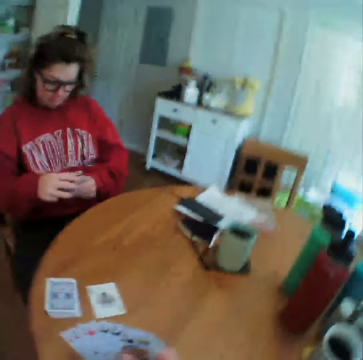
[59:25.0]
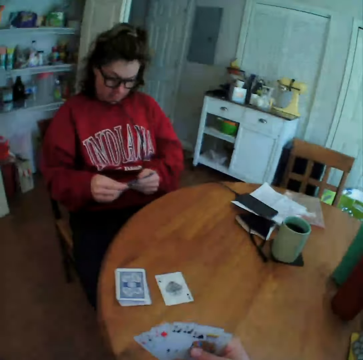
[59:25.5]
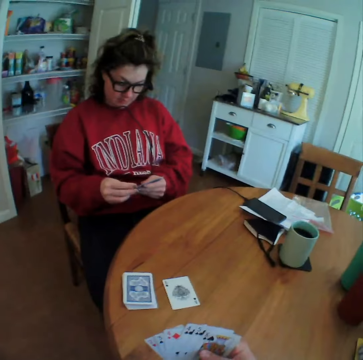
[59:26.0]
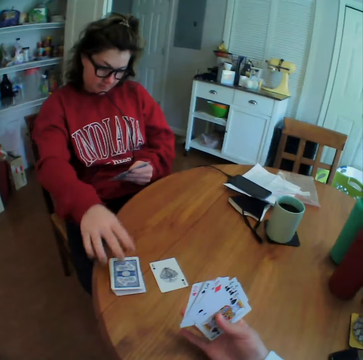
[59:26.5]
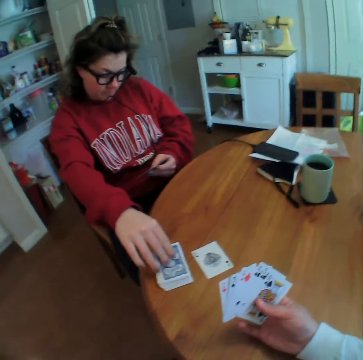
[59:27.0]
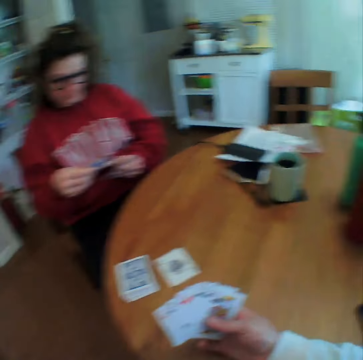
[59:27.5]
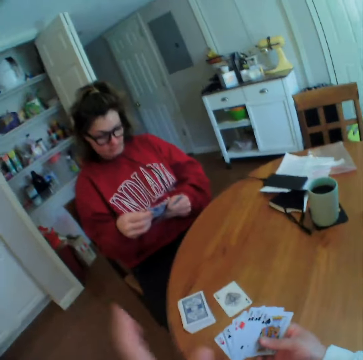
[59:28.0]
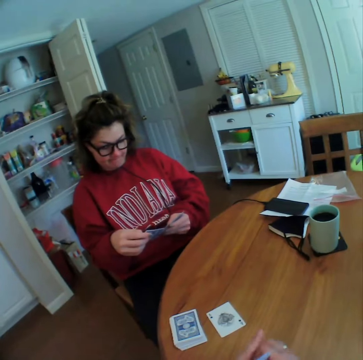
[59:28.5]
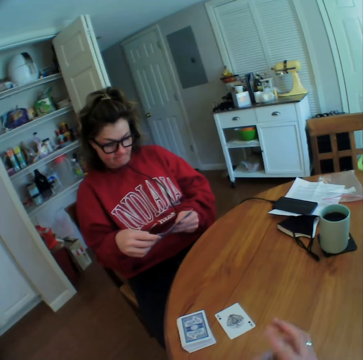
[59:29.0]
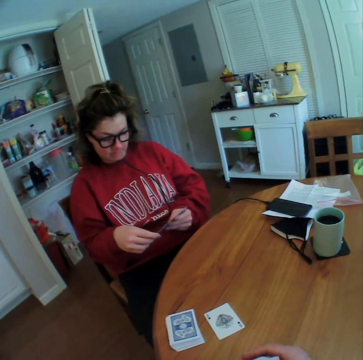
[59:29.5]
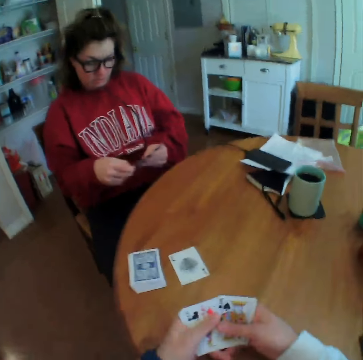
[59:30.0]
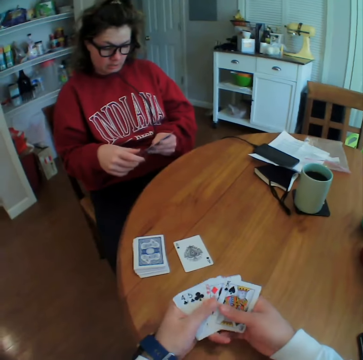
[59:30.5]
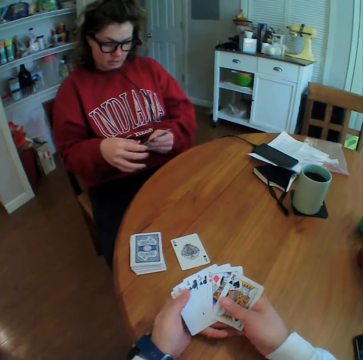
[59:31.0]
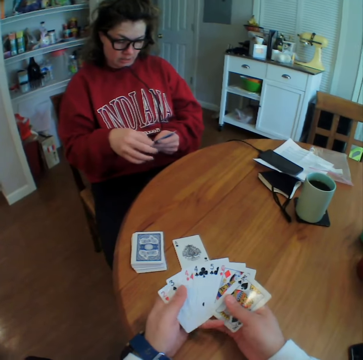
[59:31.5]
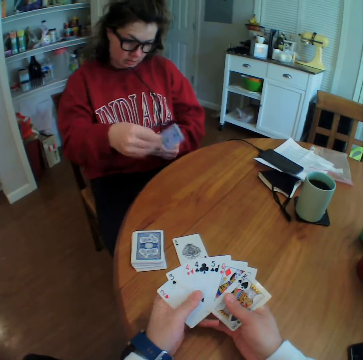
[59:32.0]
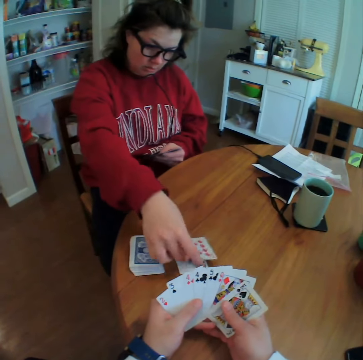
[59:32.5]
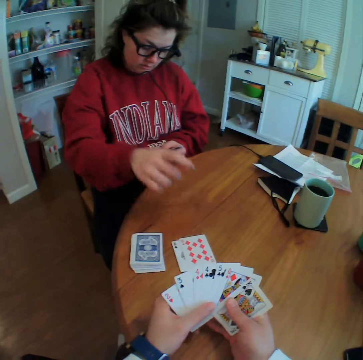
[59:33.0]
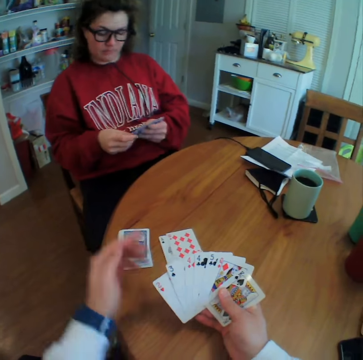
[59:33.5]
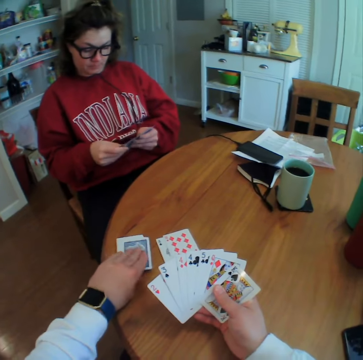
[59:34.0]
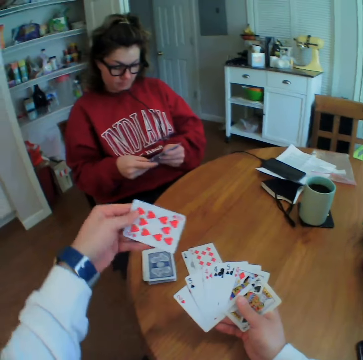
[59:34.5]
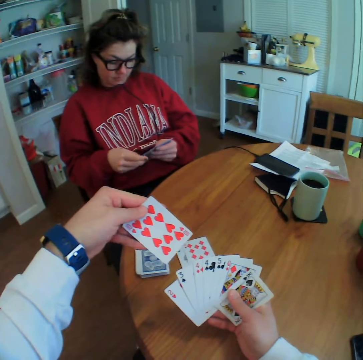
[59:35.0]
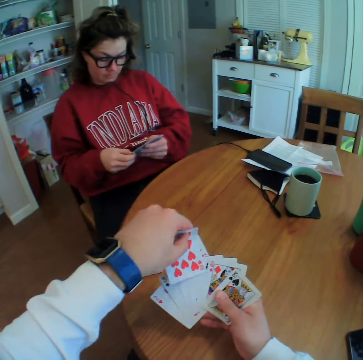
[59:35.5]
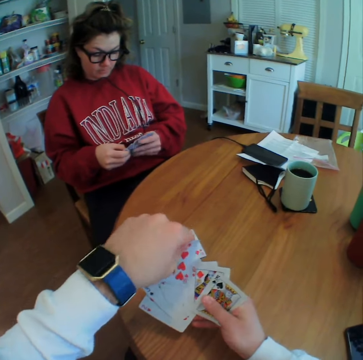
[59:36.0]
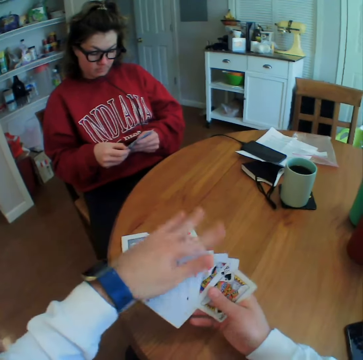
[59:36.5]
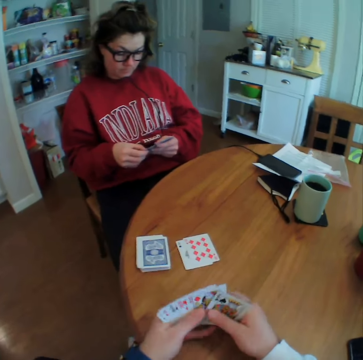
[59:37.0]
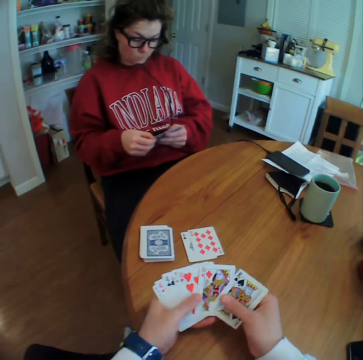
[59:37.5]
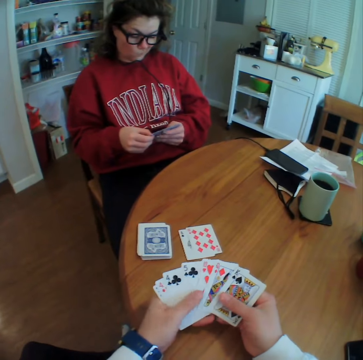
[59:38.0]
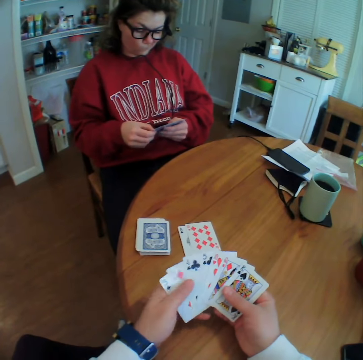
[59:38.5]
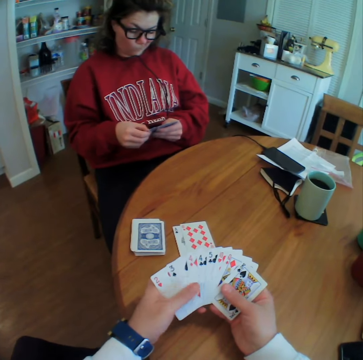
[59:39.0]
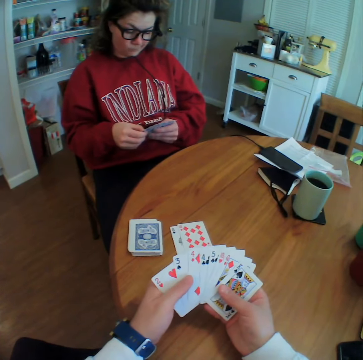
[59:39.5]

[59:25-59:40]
A lady picks up a card. The lady drops a card. The camera wearer picks up his cards. He reshuffles the cards. He spreads cards on his hand.

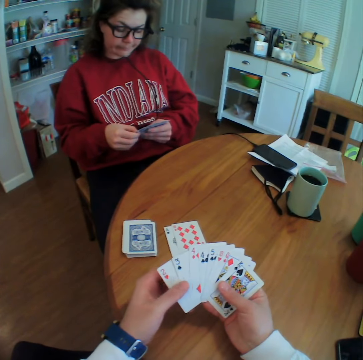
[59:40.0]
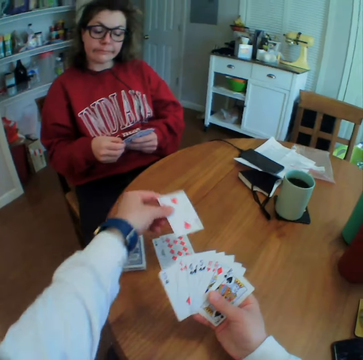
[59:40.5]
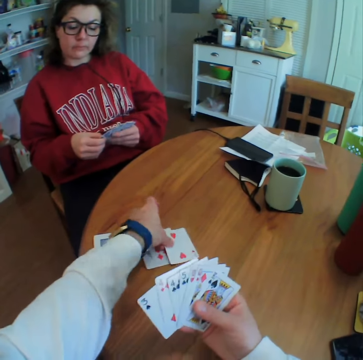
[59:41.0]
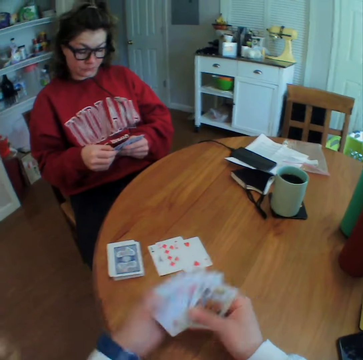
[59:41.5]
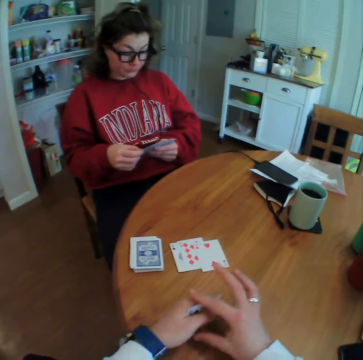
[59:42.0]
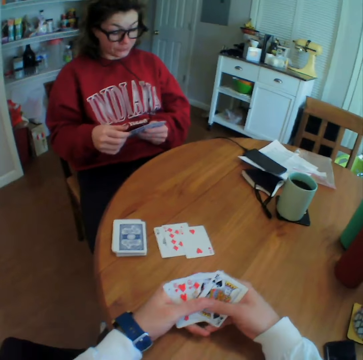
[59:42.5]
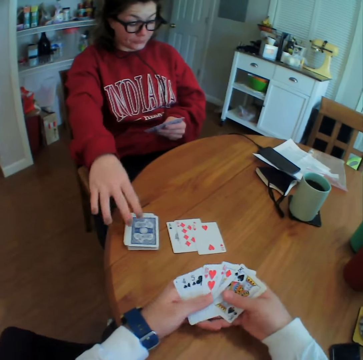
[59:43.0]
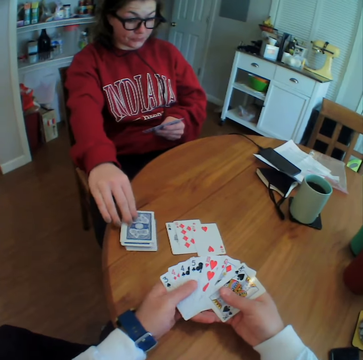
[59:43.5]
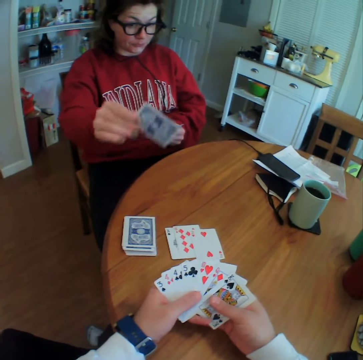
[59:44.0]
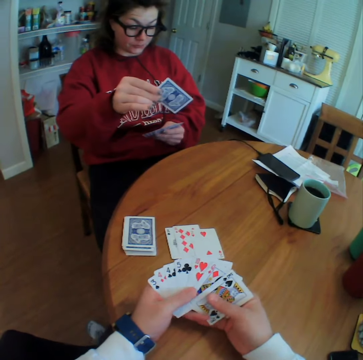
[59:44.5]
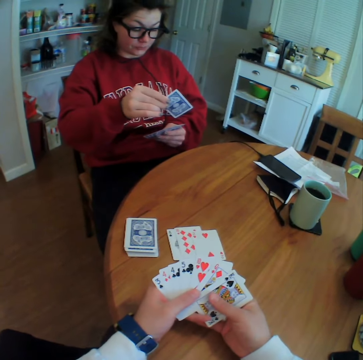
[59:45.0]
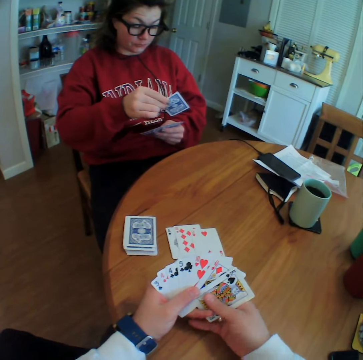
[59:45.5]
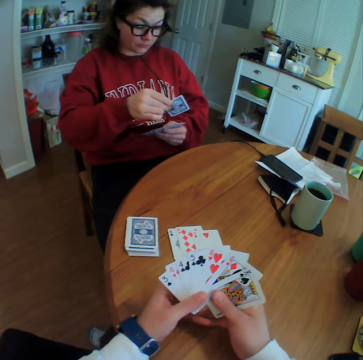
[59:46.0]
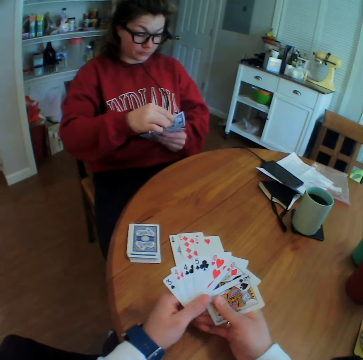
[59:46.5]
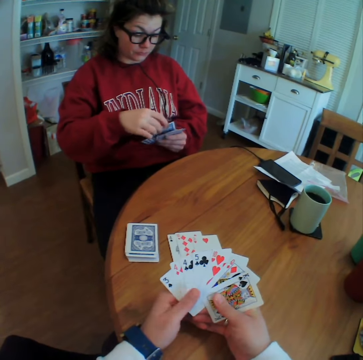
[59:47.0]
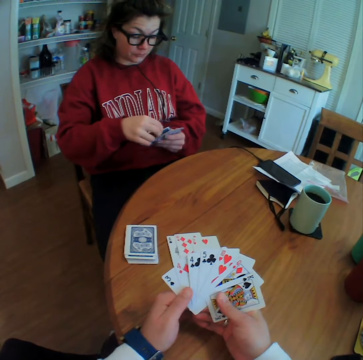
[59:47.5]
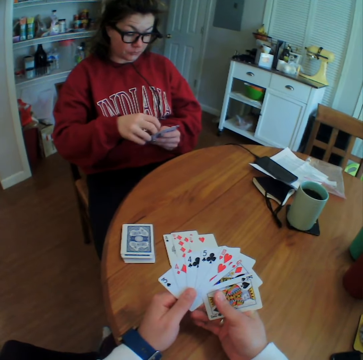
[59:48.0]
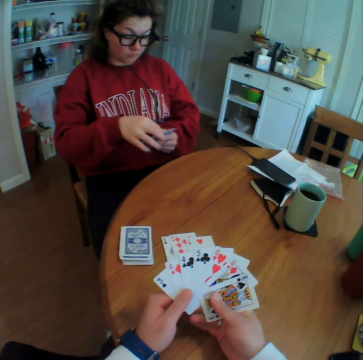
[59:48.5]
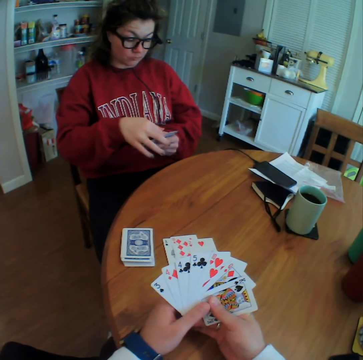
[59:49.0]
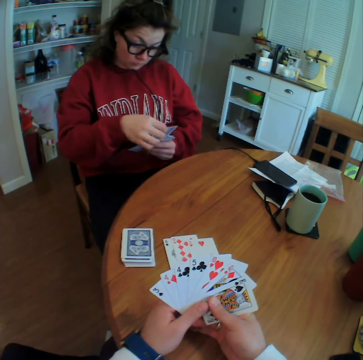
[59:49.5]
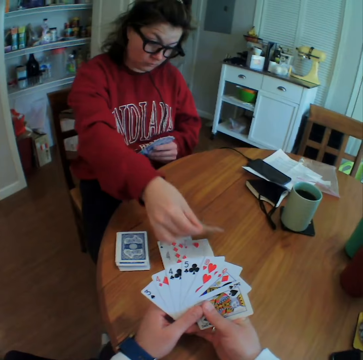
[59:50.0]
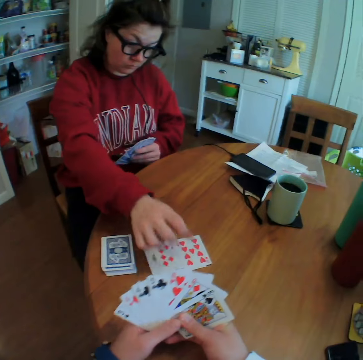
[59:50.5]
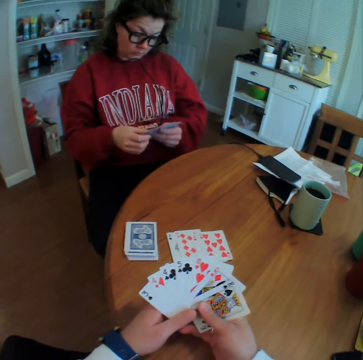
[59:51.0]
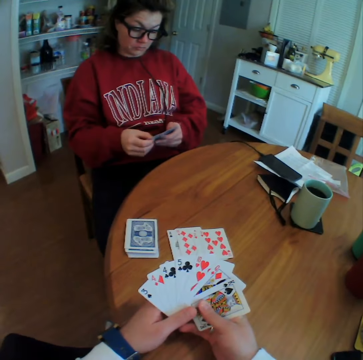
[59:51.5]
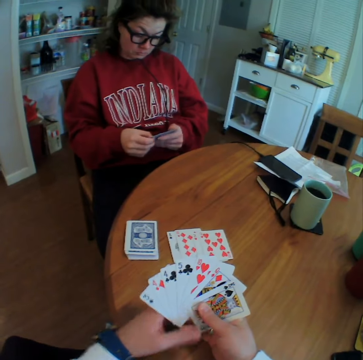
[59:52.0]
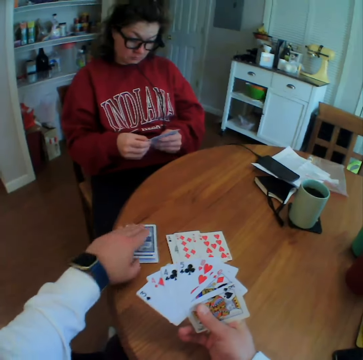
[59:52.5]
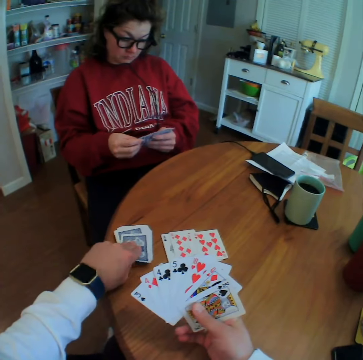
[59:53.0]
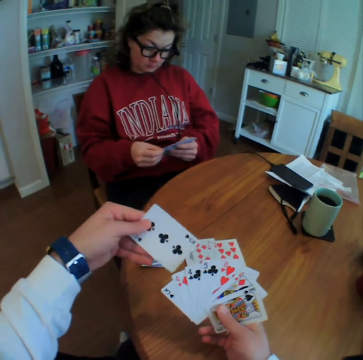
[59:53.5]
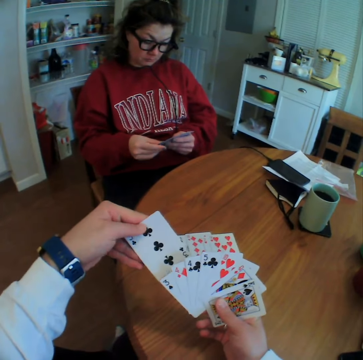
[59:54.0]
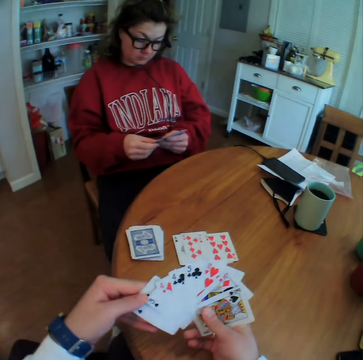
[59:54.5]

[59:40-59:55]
The camera wearer puts a card down. A lady picks up a card. The lady looks at the cards and puts a card on the table. The camera wearer picks up a card.

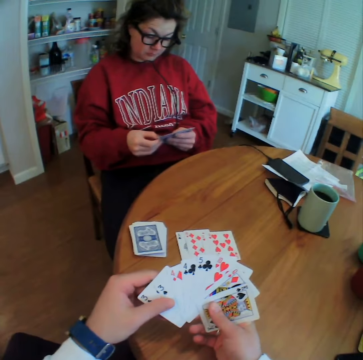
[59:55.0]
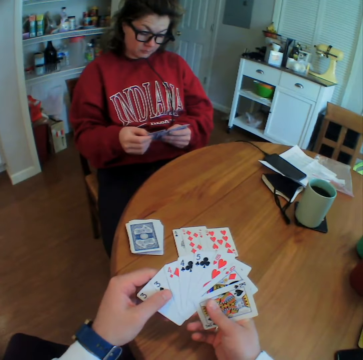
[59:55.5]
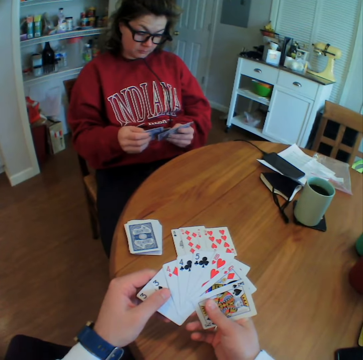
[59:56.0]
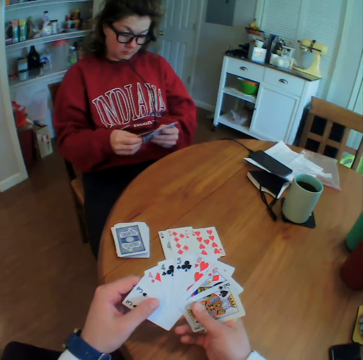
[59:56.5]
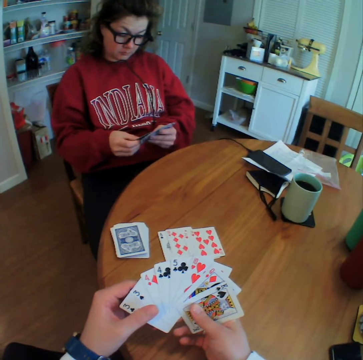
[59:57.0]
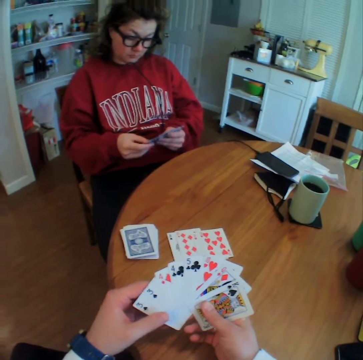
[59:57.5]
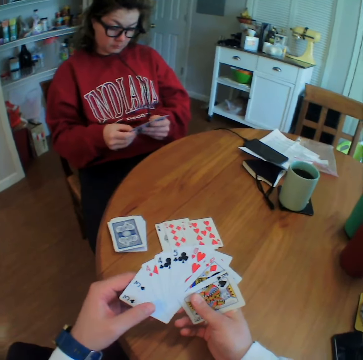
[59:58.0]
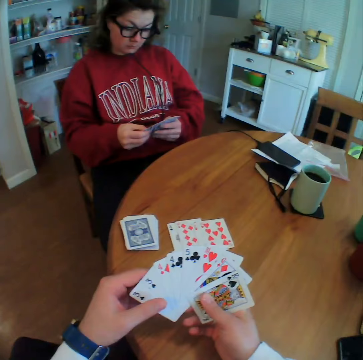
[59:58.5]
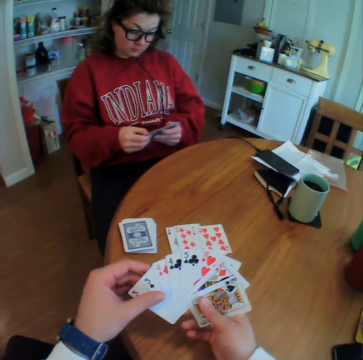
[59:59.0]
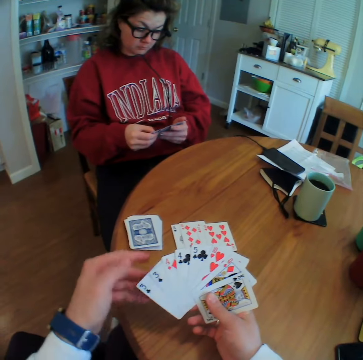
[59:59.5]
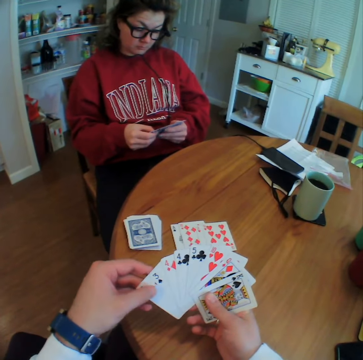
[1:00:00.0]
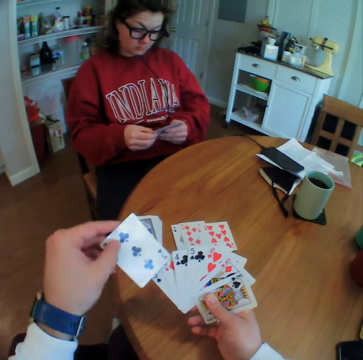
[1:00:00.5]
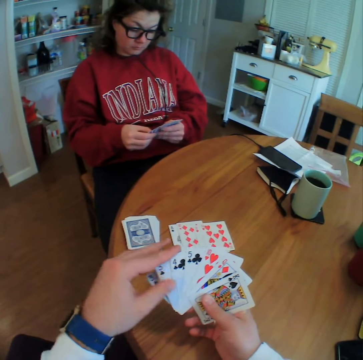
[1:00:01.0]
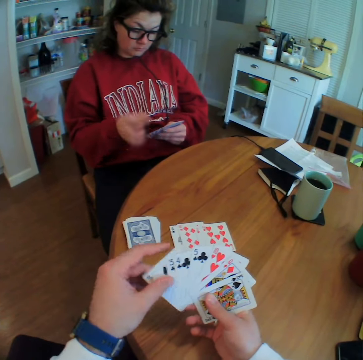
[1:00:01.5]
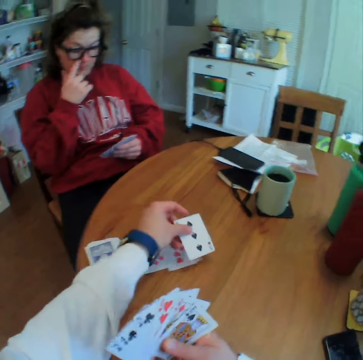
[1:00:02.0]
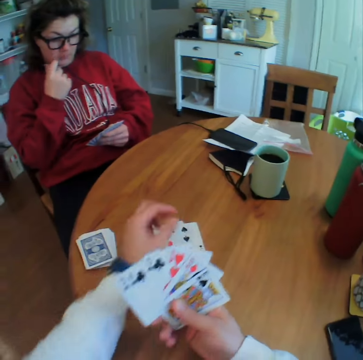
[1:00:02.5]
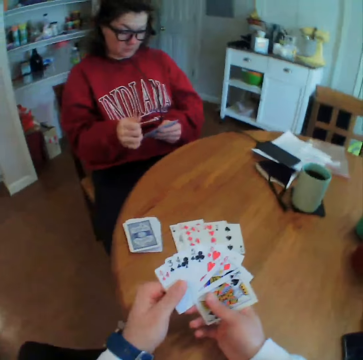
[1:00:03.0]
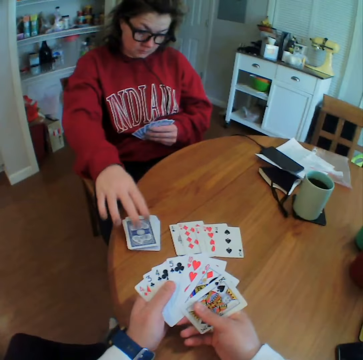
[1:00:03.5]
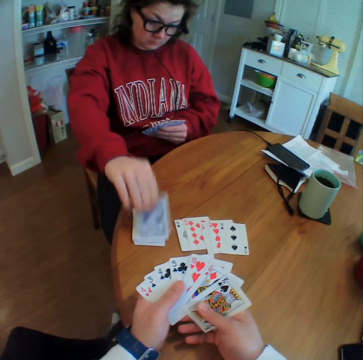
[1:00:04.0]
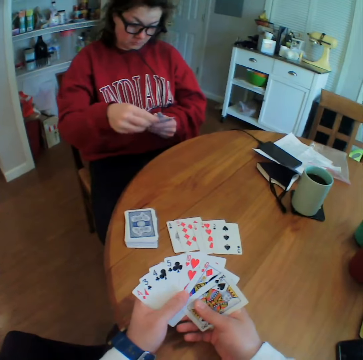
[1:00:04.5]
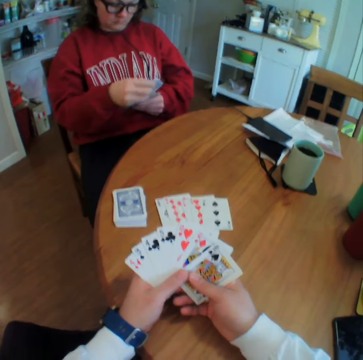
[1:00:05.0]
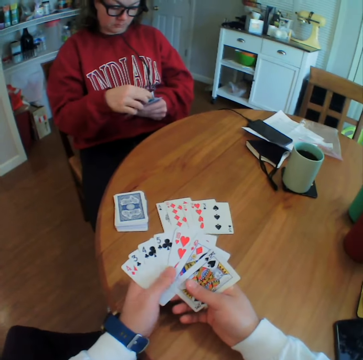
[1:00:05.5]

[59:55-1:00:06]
The camera wearer looks at the cards. They put a card down. A lady picks up a card. The camera wearer looks around.
